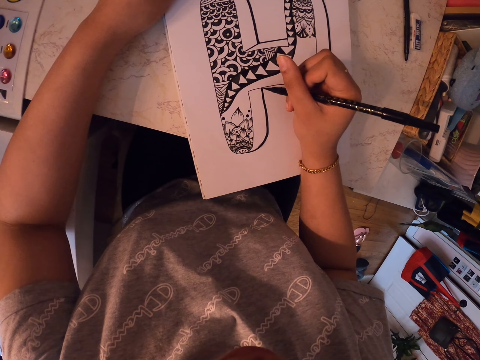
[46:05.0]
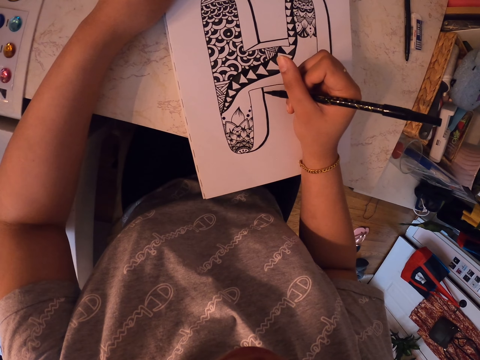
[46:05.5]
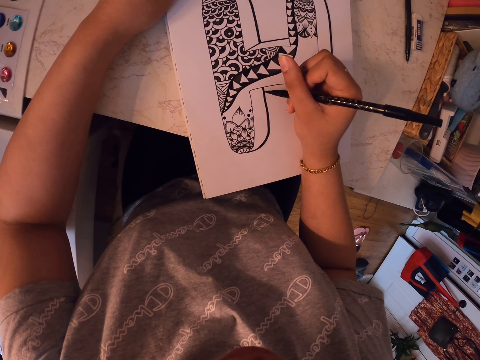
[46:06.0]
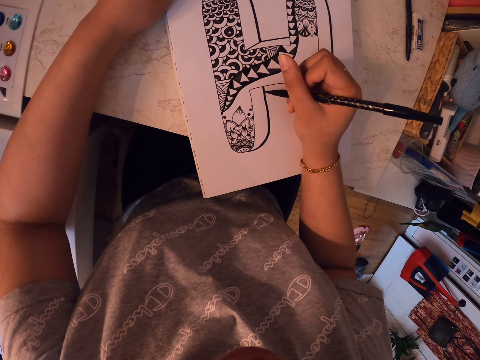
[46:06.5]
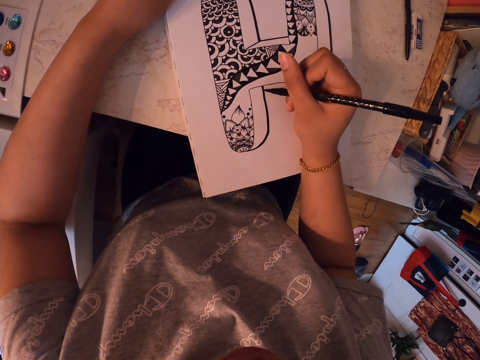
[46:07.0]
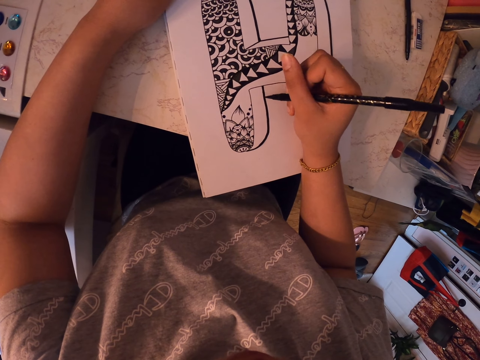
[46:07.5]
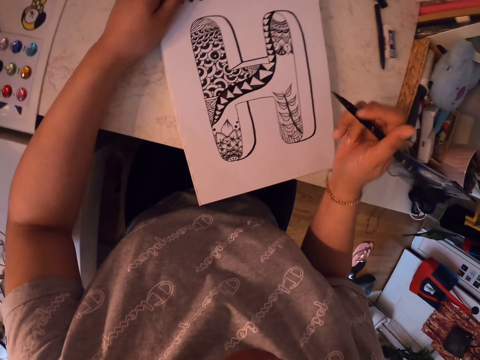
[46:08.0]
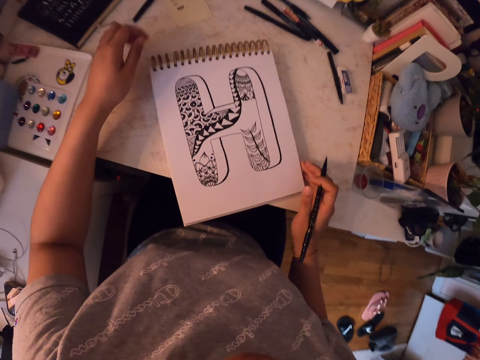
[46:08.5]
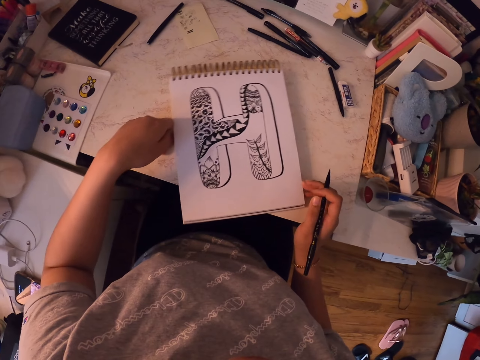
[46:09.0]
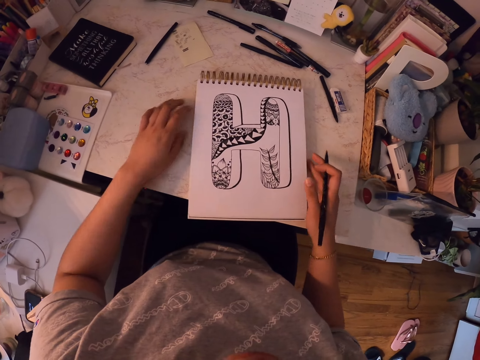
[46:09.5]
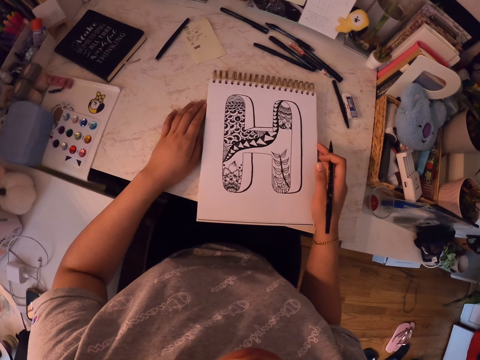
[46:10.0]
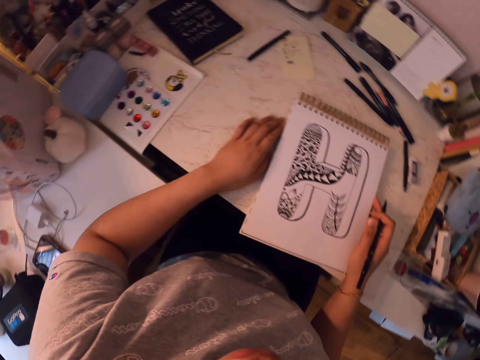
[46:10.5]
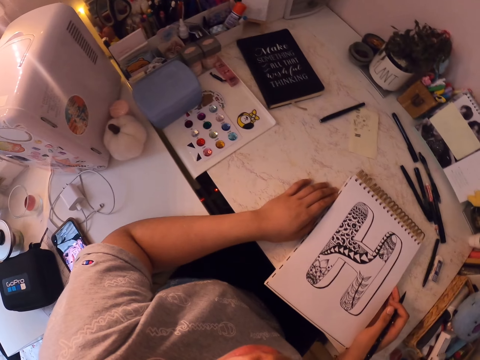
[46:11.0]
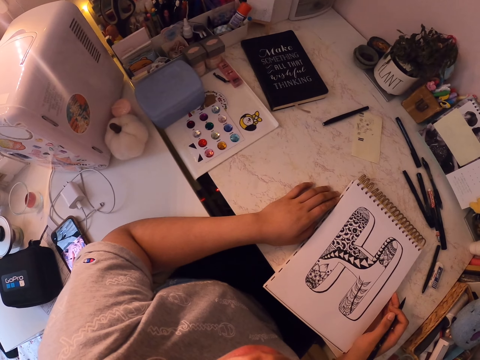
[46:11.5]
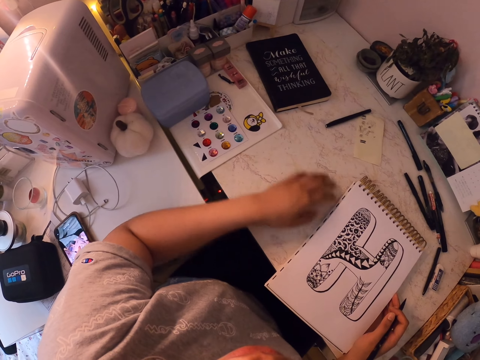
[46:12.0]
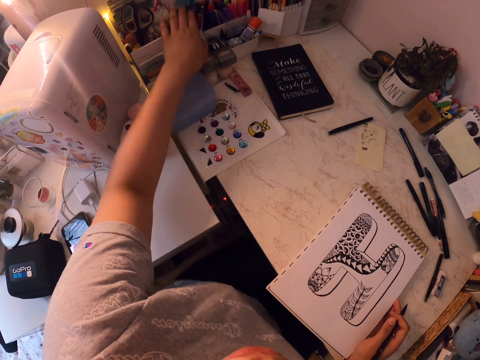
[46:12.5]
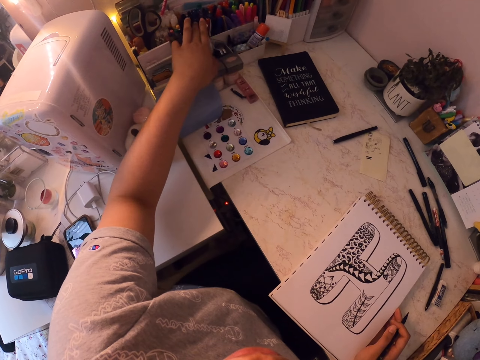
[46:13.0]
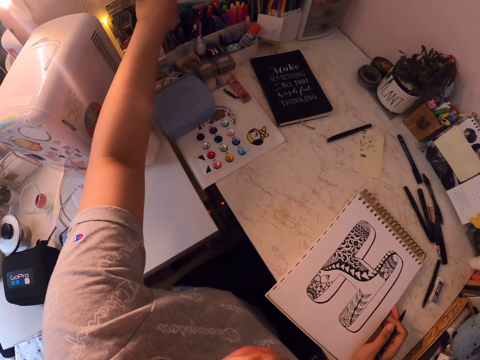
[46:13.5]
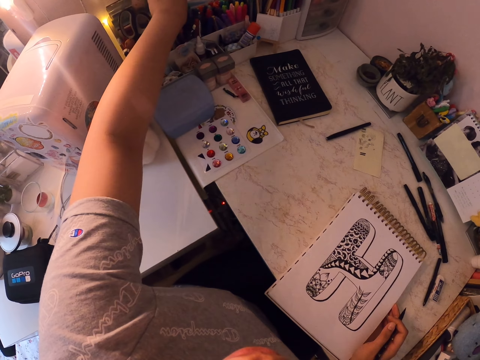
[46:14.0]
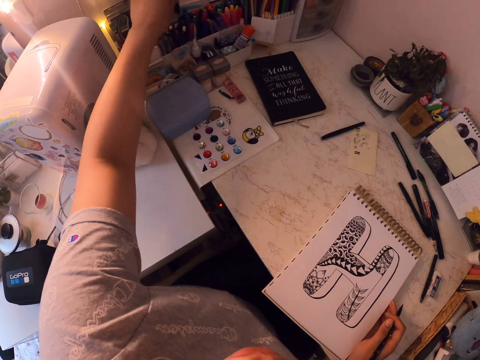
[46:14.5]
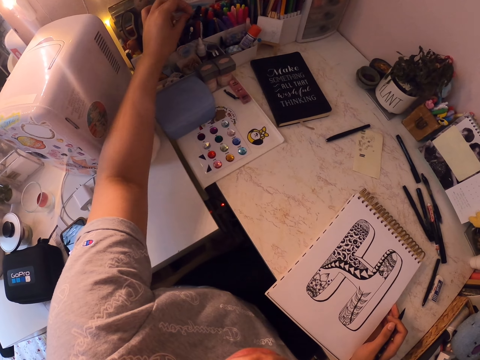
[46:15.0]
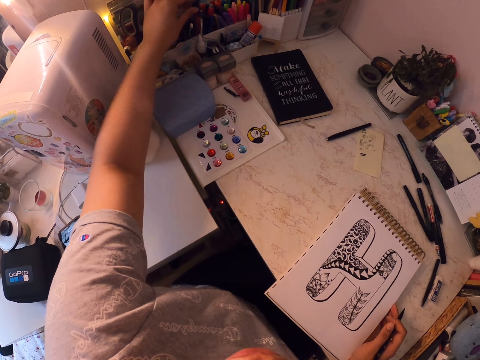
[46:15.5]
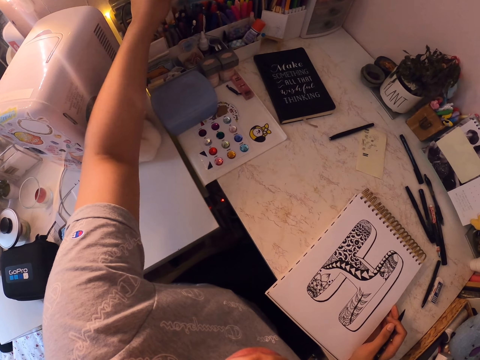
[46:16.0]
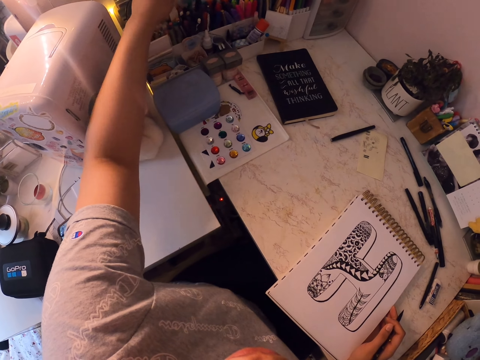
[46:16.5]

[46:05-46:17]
The camera wearer moves the drawing book. They look around. They search for something.

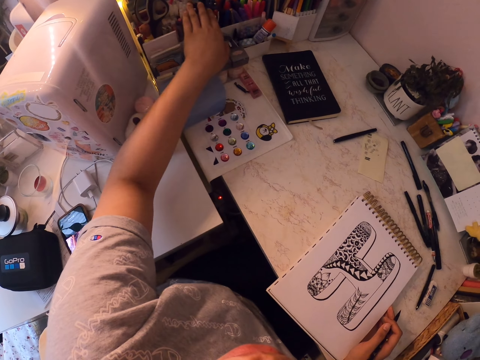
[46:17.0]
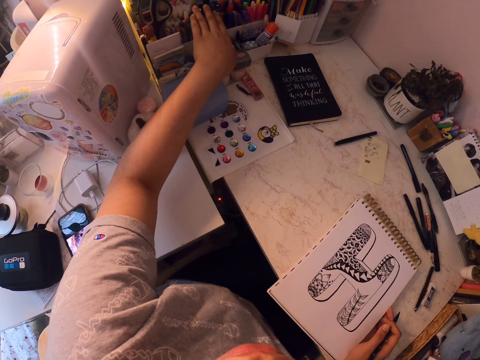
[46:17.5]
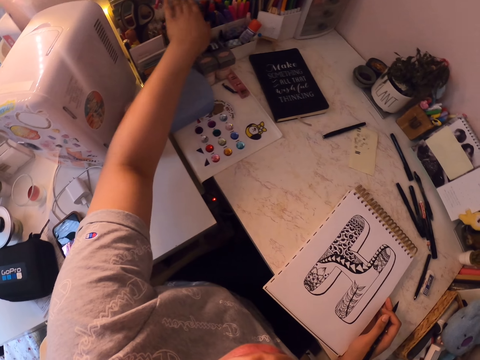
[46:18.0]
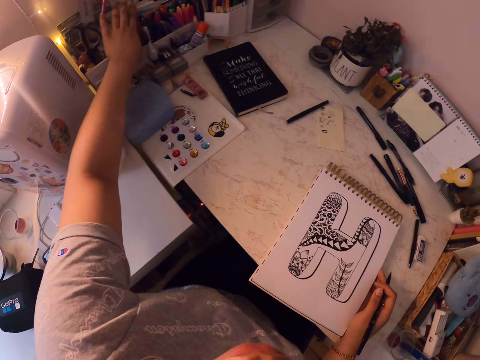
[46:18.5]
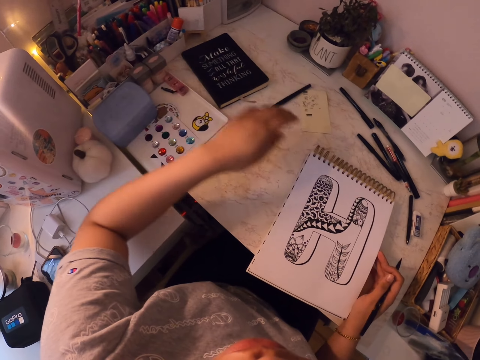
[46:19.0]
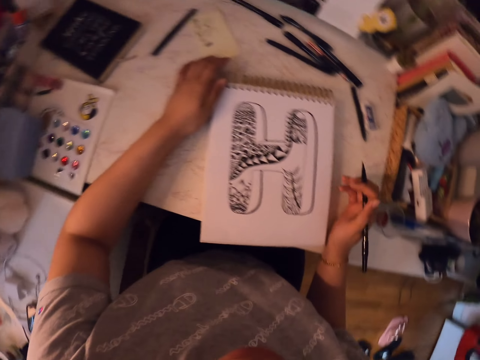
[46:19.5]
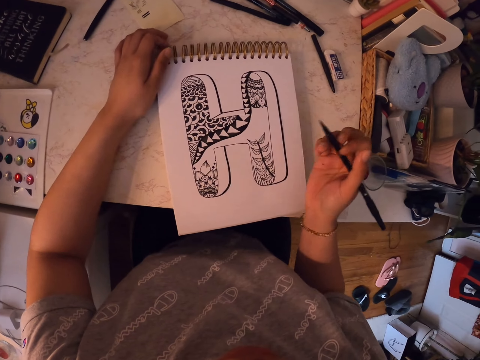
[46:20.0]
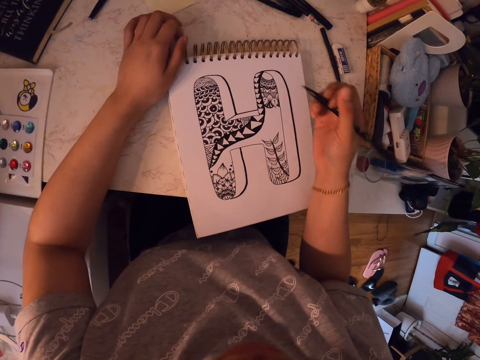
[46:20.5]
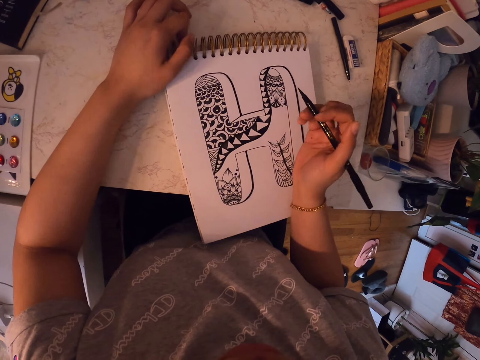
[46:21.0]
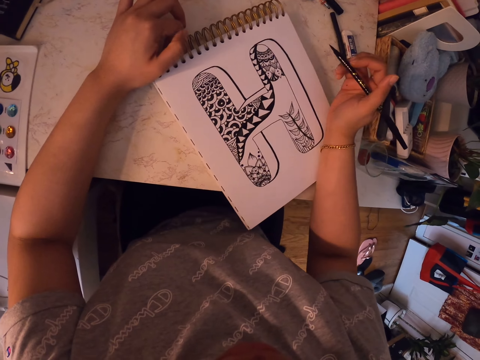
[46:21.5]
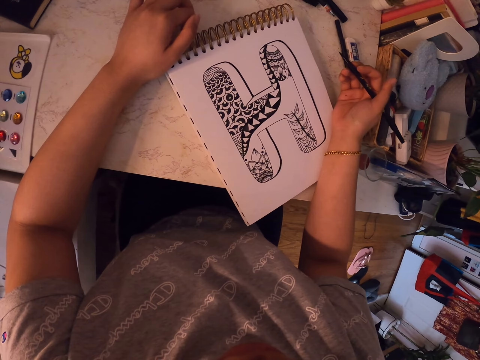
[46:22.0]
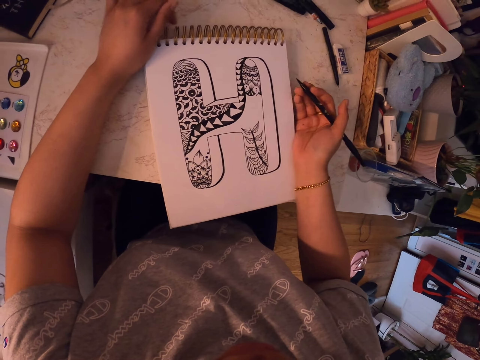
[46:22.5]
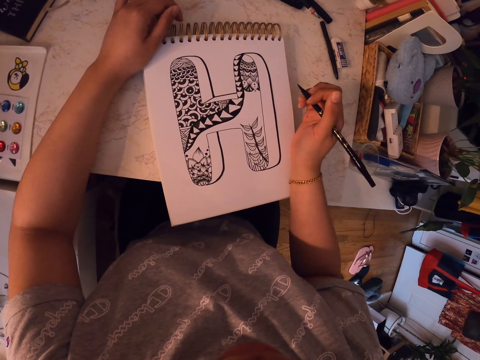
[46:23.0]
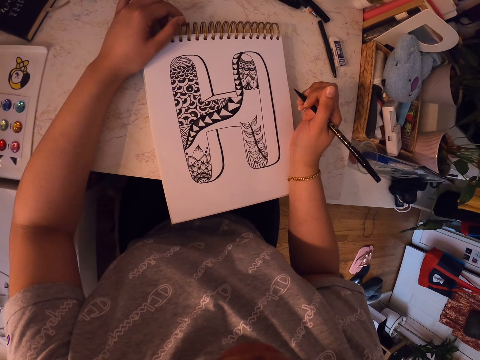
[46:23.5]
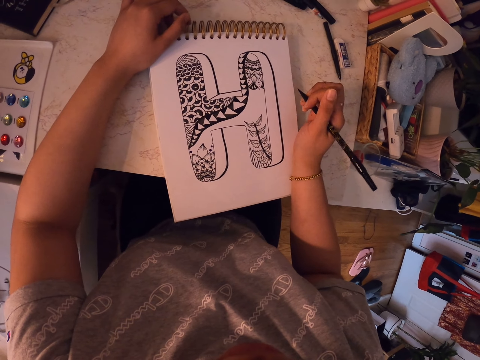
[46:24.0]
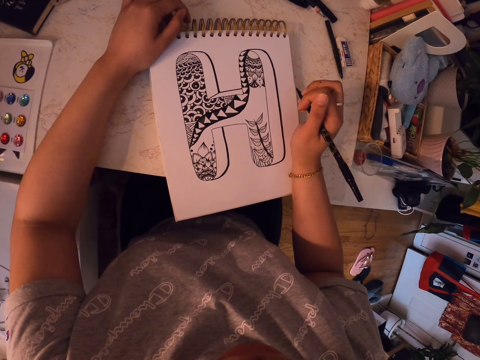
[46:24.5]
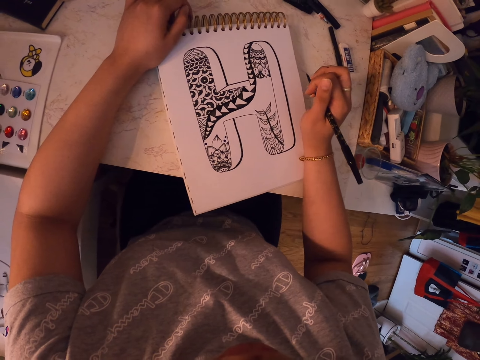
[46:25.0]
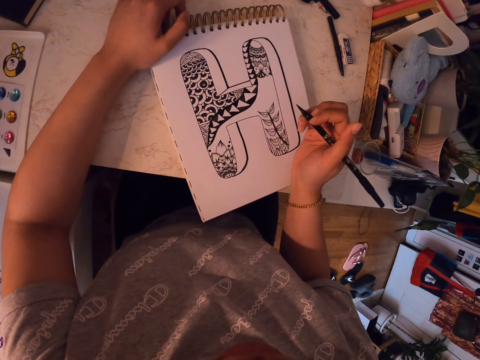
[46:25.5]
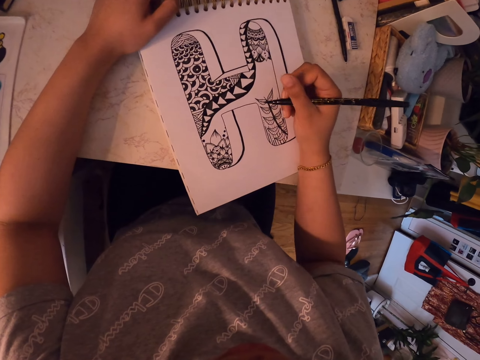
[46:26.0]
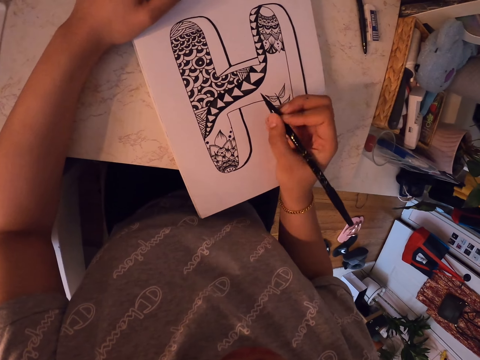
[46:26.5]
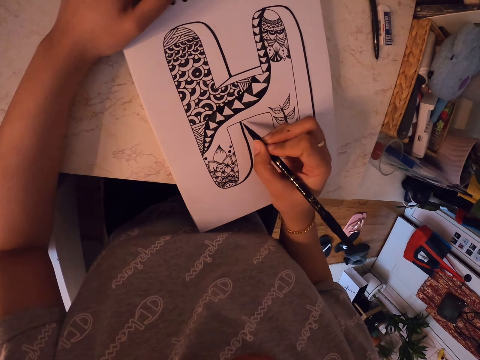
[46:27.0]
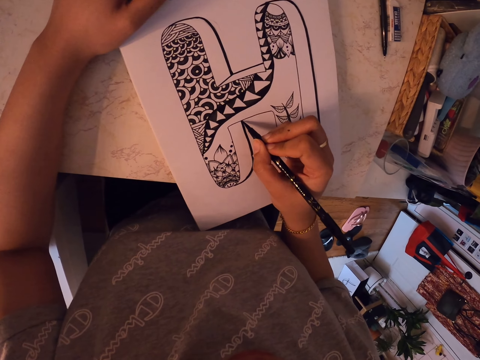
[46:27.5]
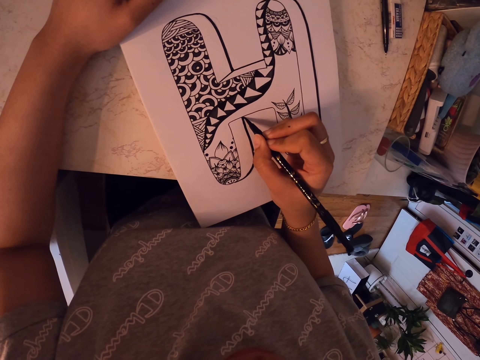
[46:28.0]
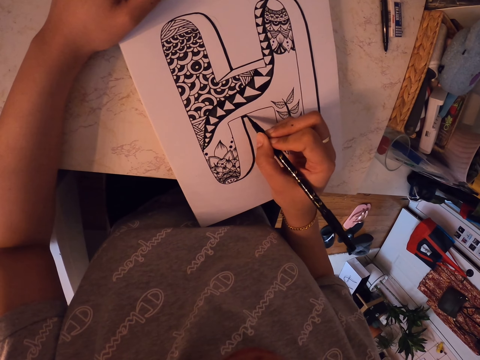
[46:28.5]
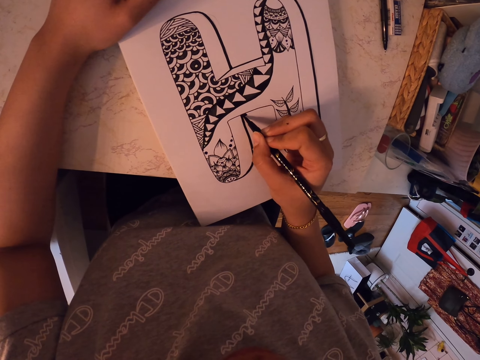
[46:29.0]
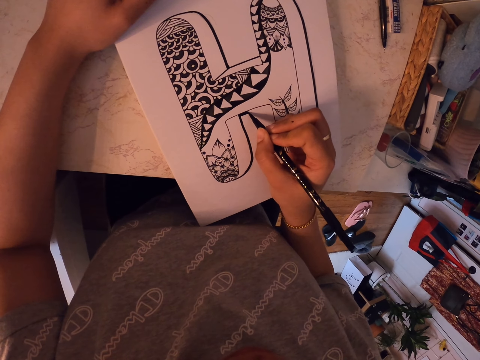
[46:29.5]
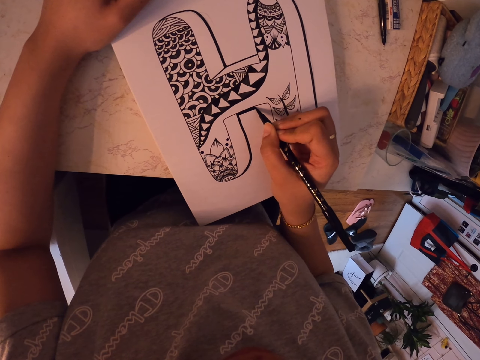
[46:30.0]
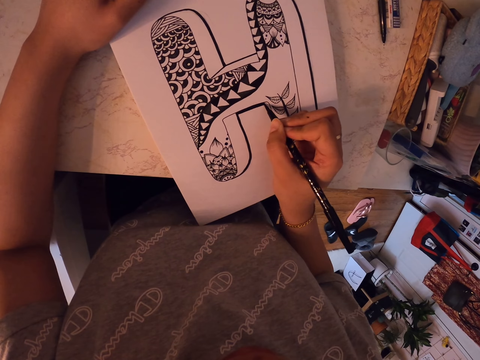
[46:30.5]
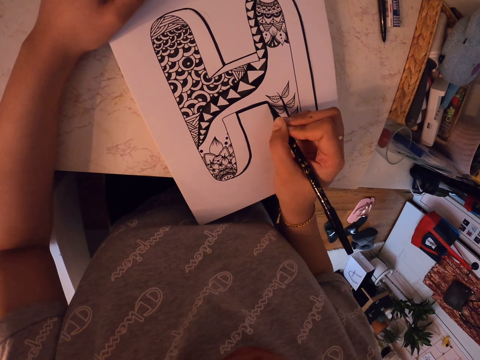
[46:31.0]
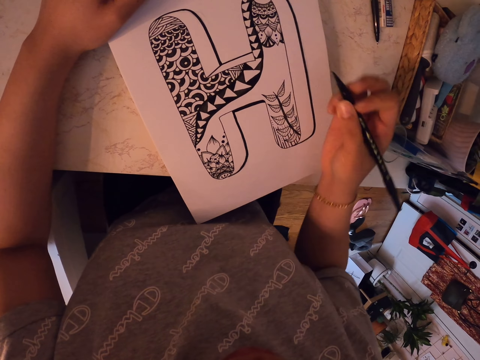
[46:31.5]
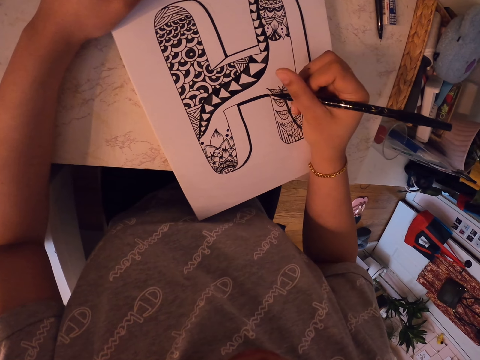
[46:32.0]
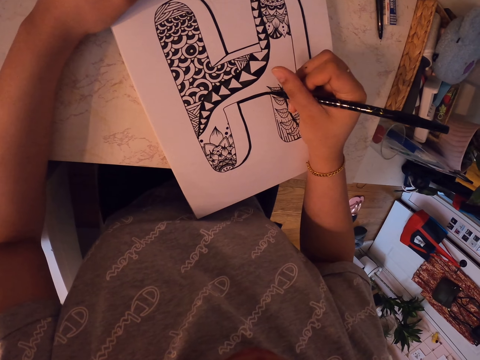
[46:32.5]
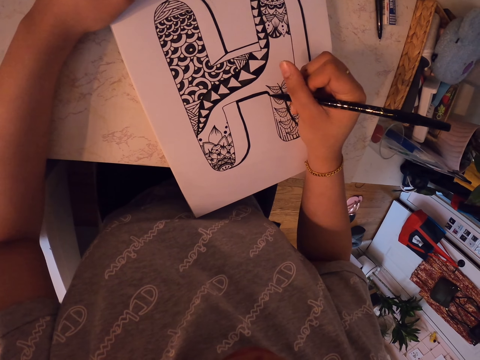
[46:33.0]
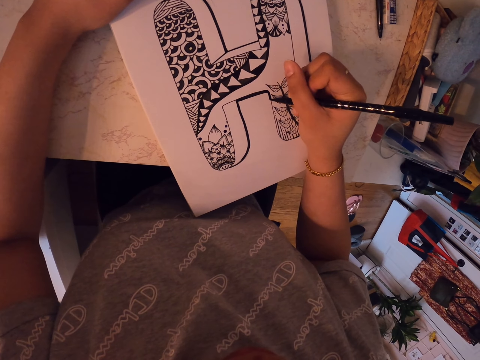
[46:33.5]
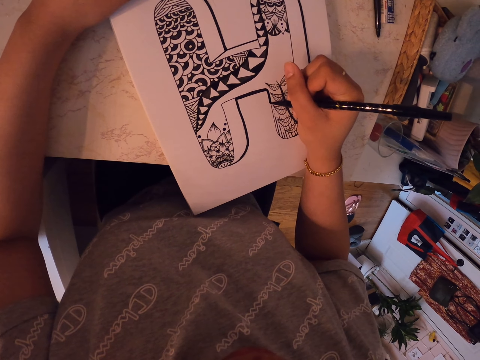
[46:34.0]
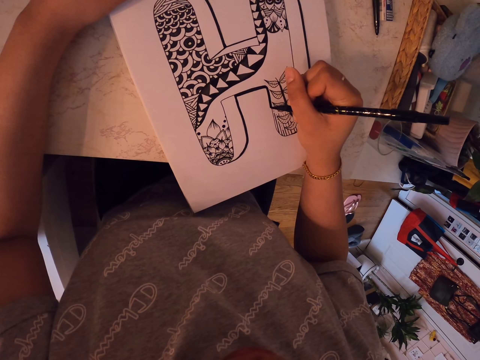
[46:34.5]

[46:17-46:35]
The camera wearer moves the drawing book. They stare at a drawing. They move the drawing book and draw on the drawing book using a marker pen.
